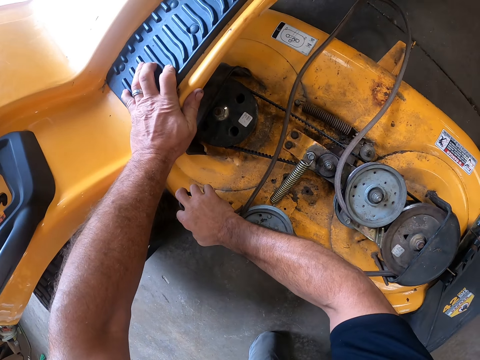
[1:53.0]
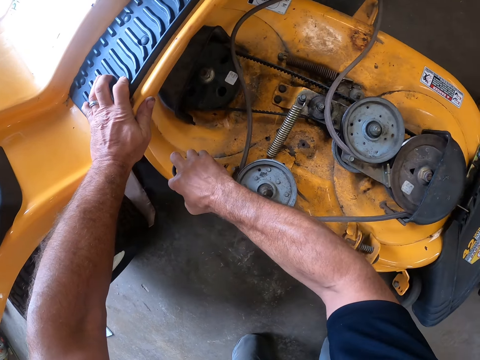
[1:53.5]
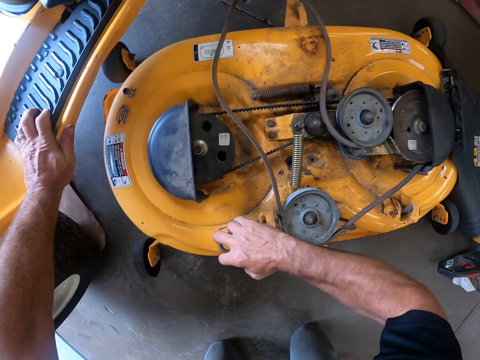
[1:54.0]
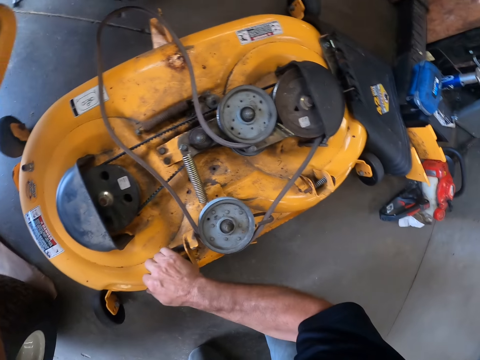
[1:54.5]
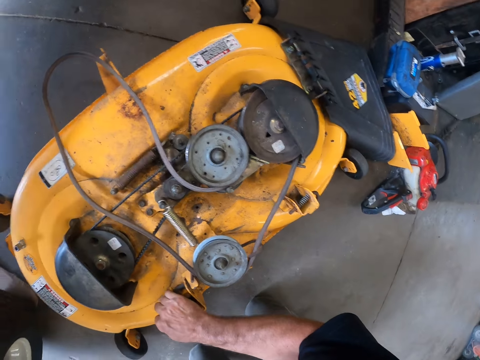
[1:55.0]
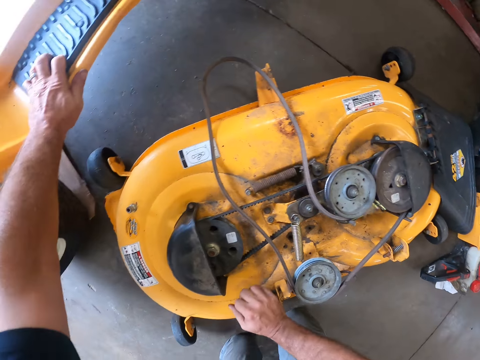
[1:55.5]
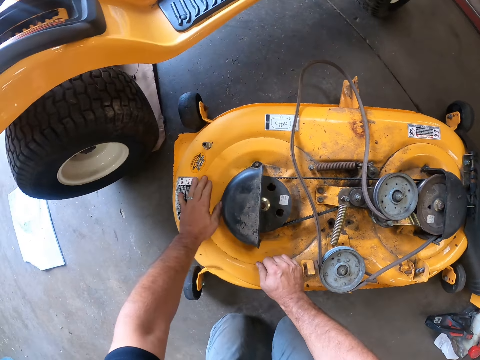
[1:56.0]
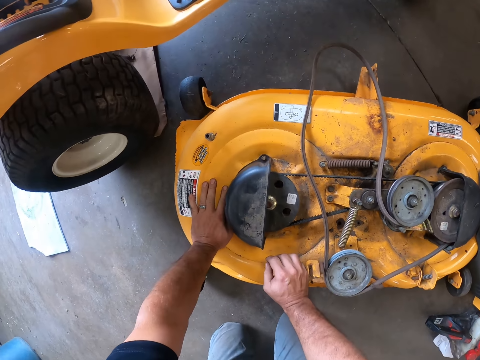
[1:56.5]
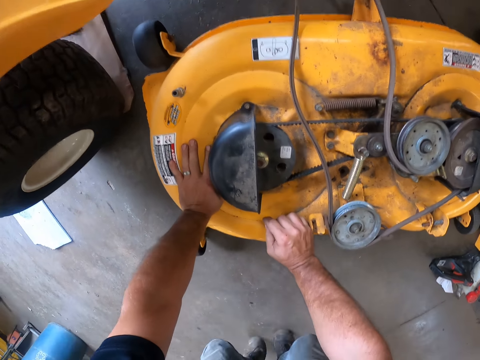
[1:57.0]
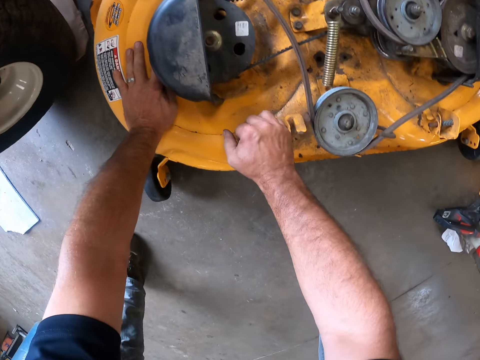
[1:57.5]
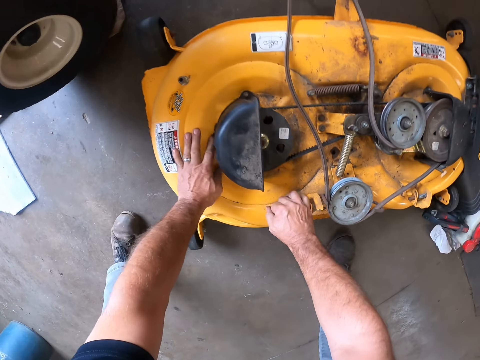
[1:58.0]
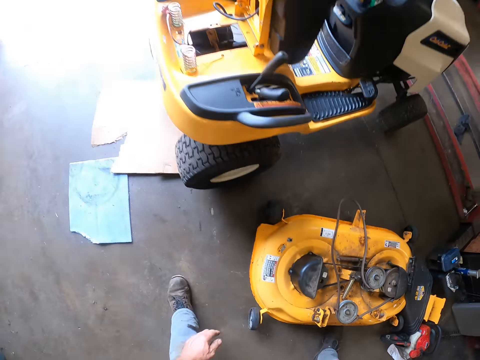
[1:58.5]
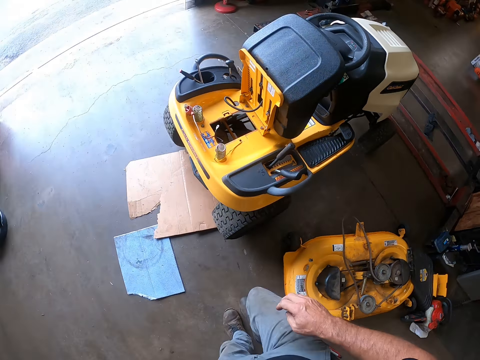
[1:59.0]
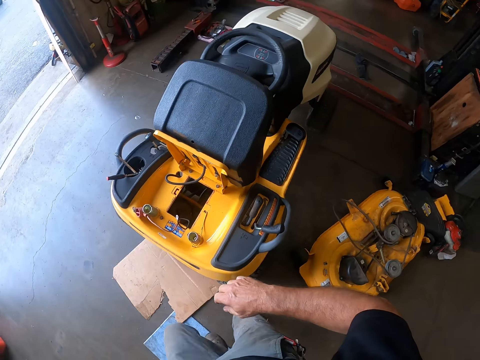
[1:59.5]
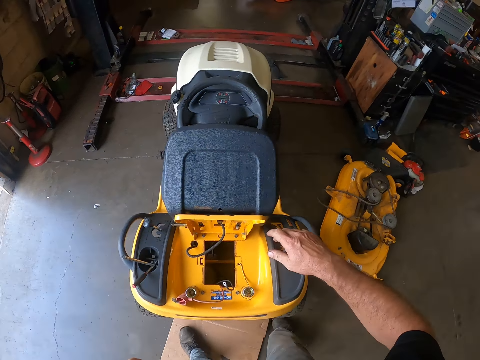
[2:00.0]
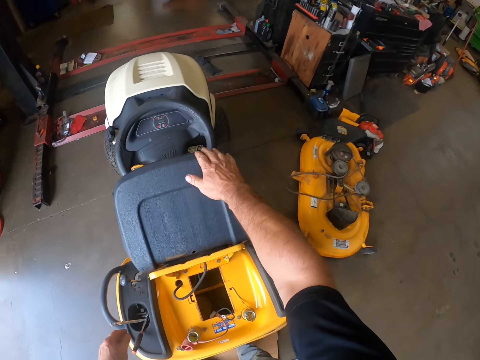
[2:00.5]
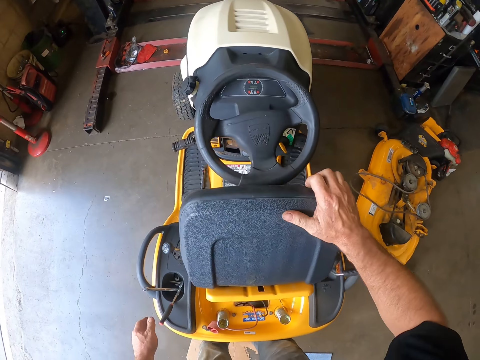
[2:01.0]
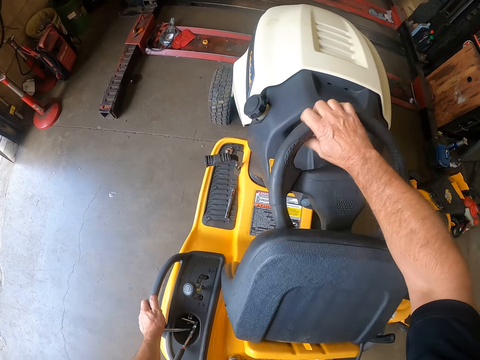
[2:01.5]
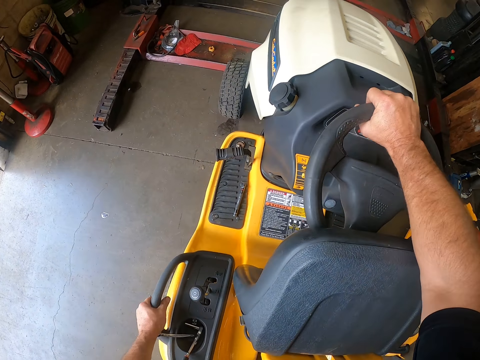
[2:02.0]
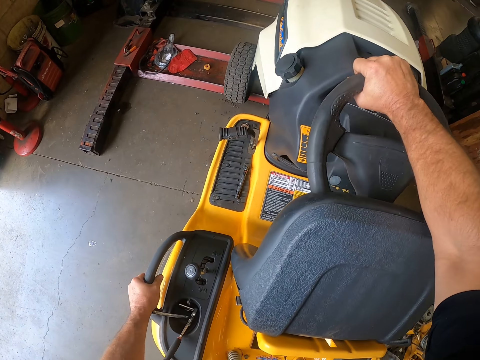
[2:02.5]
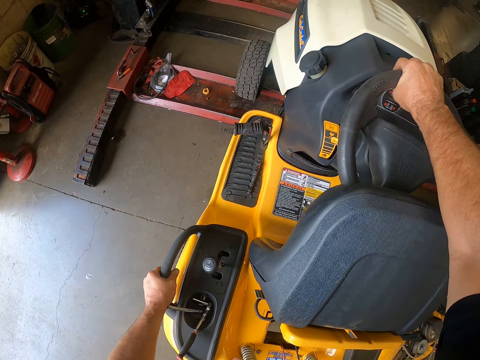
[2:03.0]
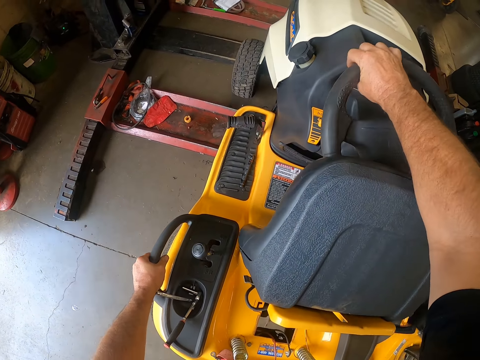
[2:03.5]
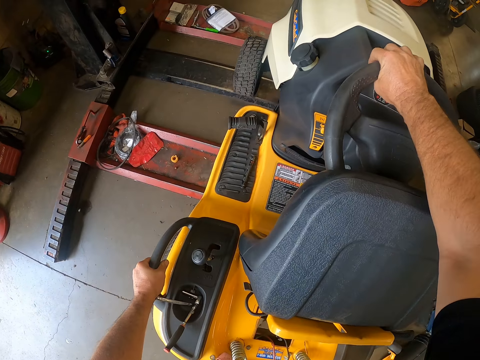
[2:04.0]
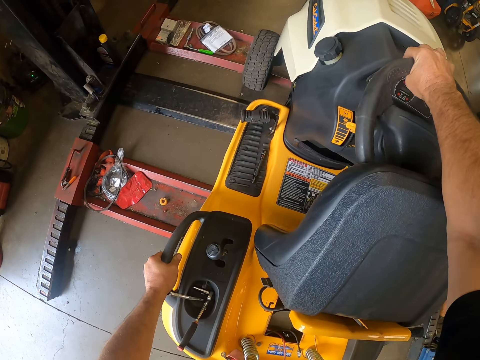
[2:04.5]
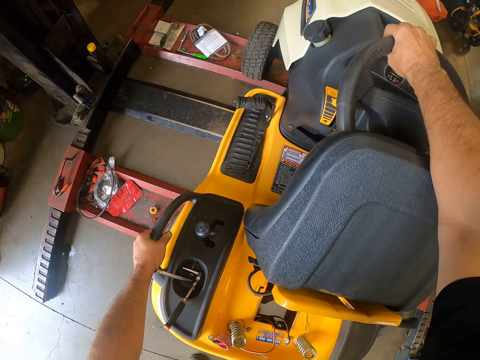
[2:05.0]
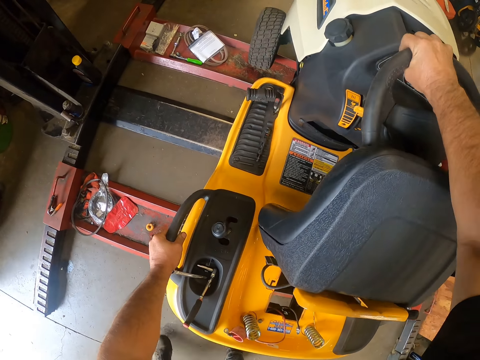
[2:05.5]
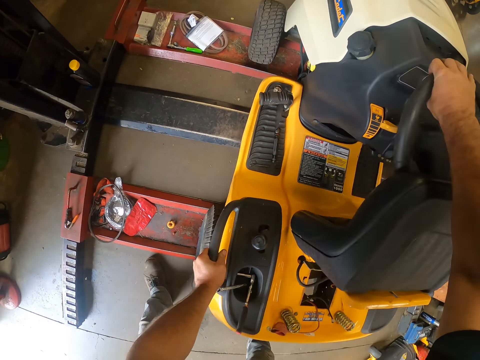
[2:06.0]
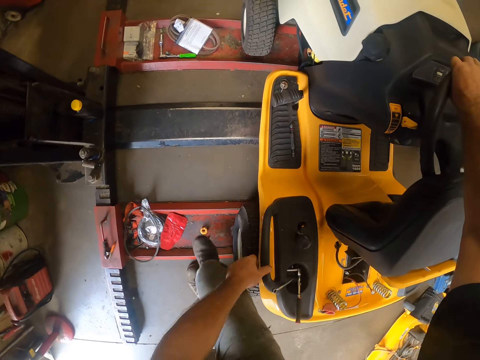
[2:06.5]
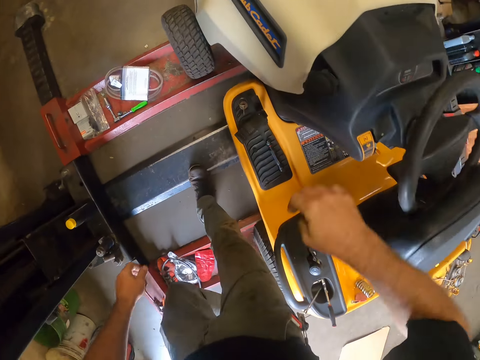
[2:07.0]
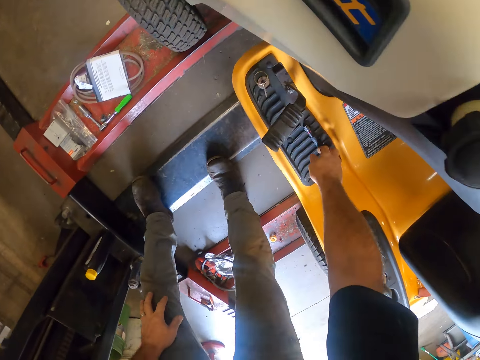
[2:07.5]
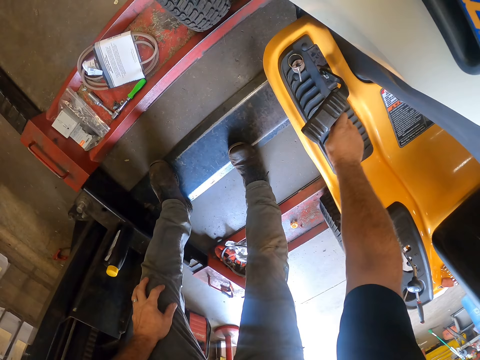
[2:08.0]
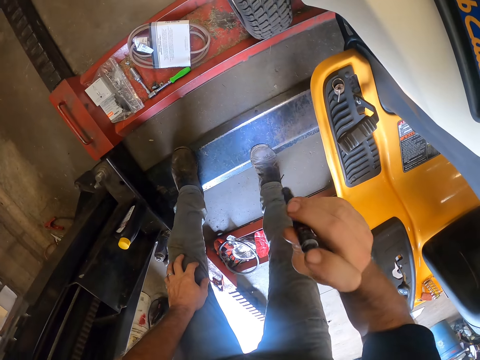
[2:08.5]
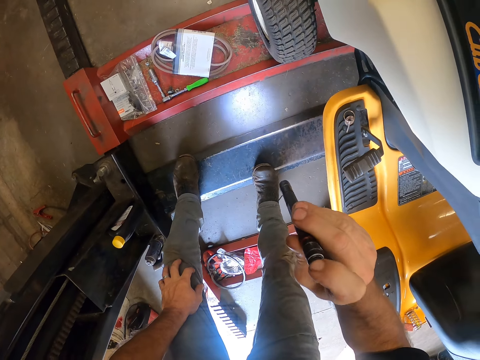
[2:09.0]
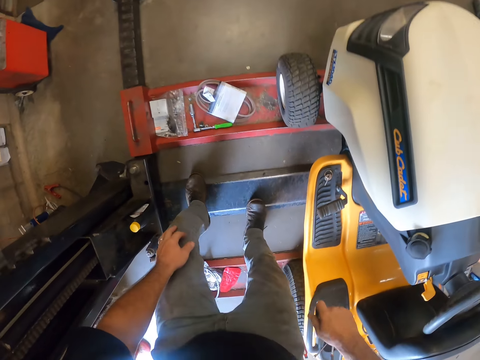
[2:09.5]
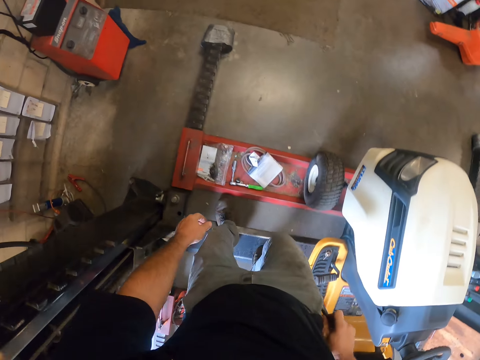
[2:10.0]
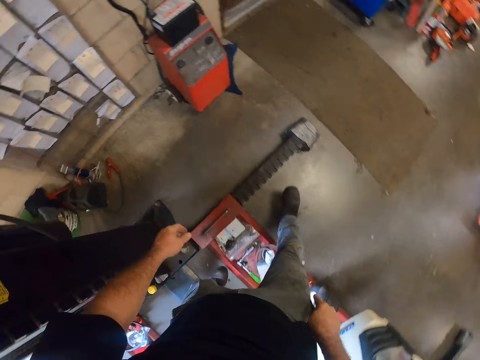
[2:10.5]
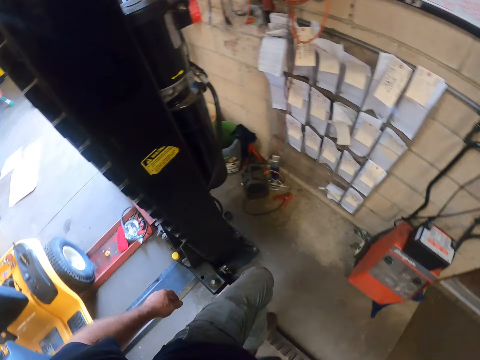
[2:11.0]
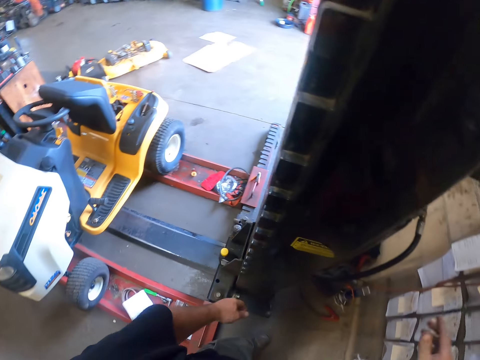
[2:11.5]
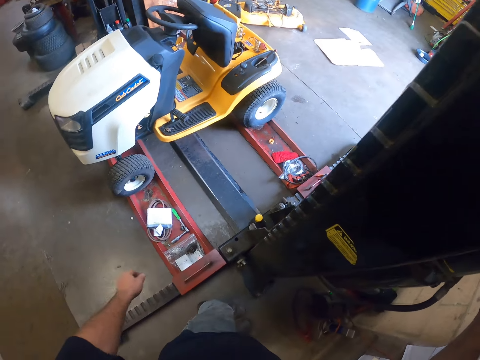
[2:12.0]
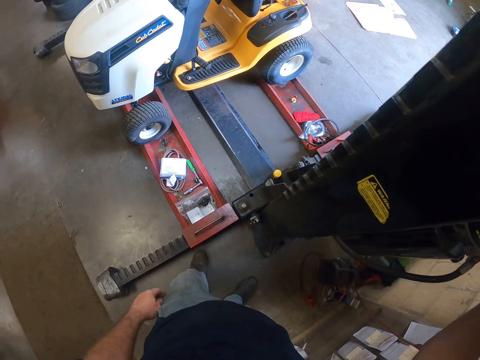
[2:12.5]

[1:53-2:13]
The camera wearer pulls a deck. They pull the deck again. They move the automobile back to its rack. They walk around the workshop. They take a torch light from the automobile. They turn on the torch light. They walk around the workshop.

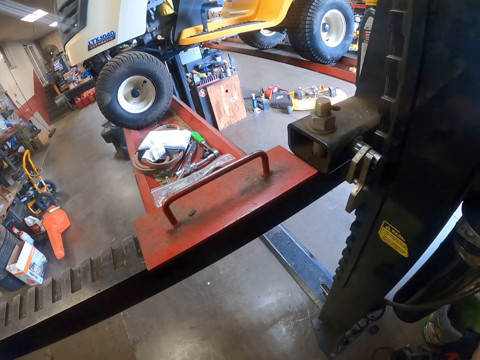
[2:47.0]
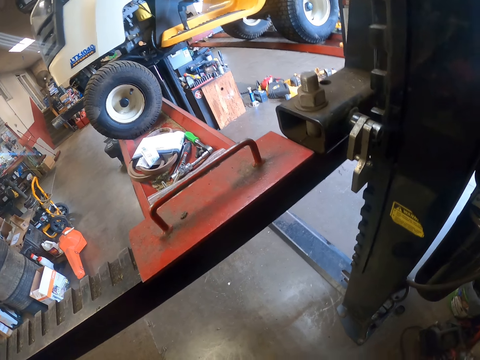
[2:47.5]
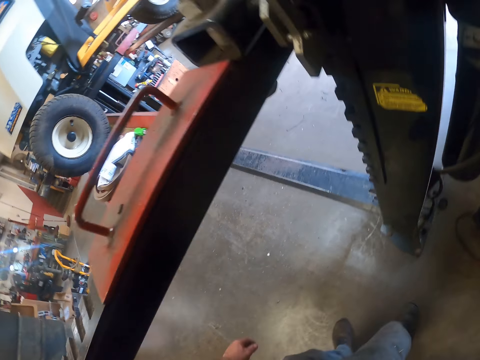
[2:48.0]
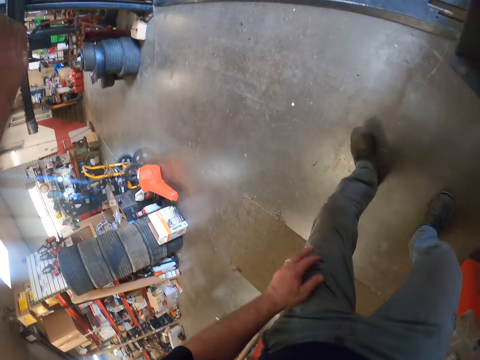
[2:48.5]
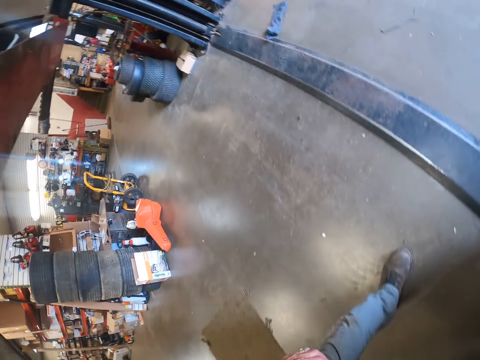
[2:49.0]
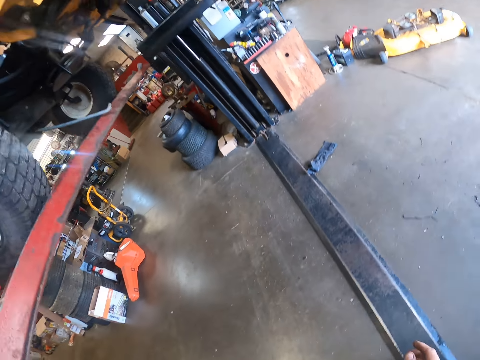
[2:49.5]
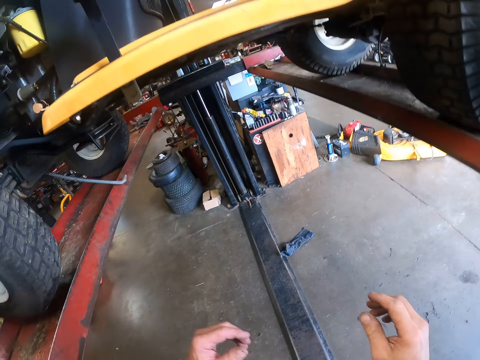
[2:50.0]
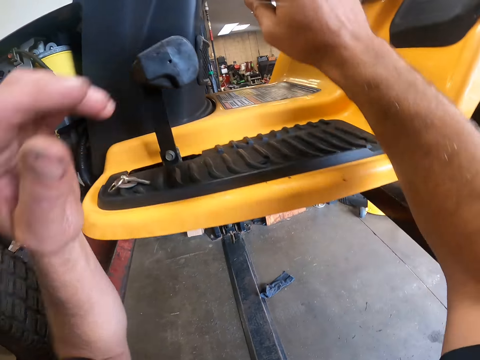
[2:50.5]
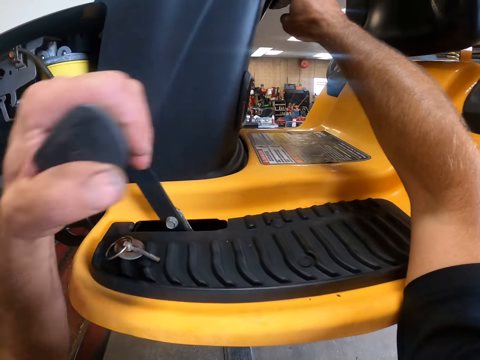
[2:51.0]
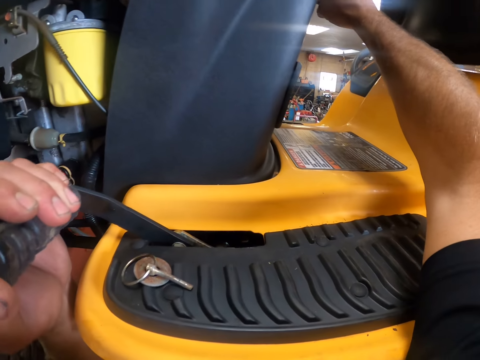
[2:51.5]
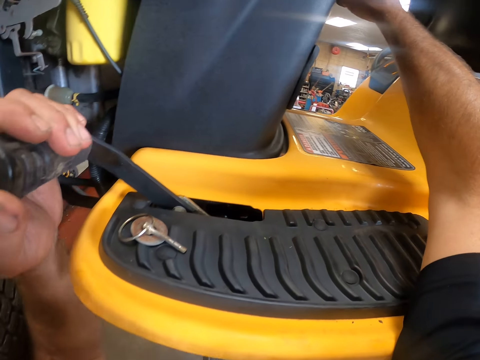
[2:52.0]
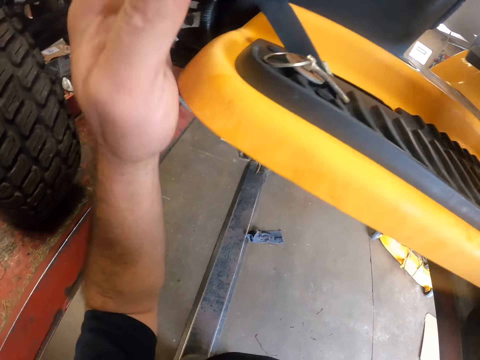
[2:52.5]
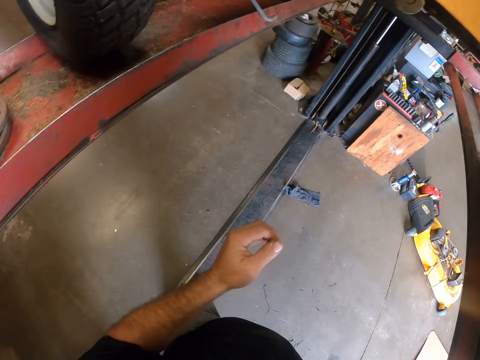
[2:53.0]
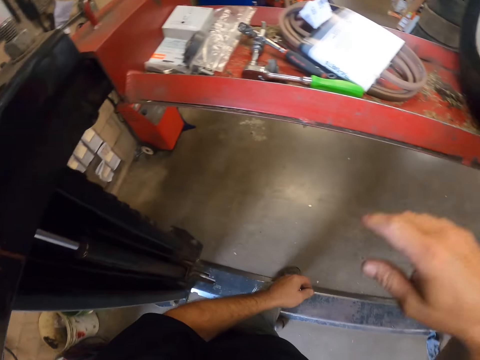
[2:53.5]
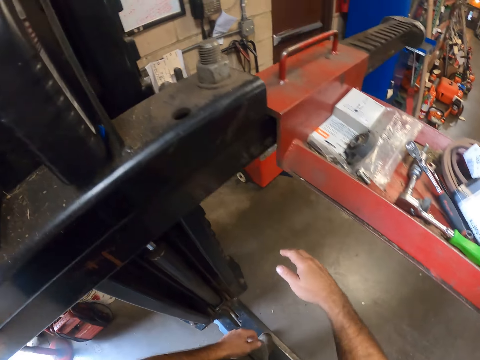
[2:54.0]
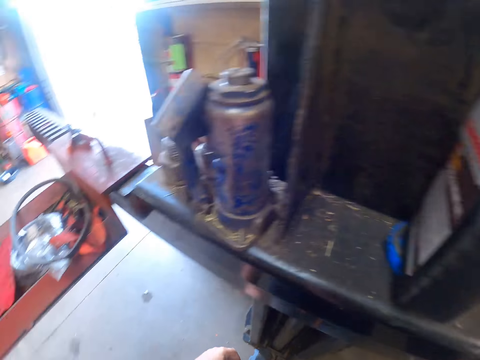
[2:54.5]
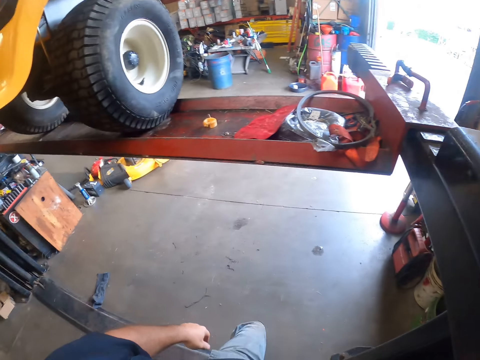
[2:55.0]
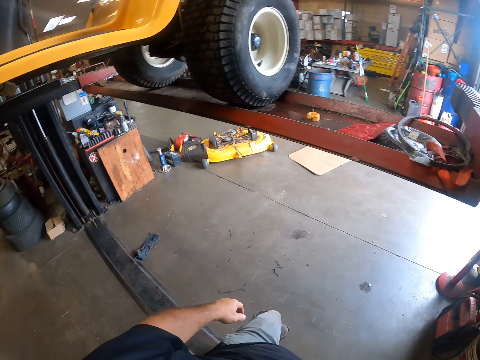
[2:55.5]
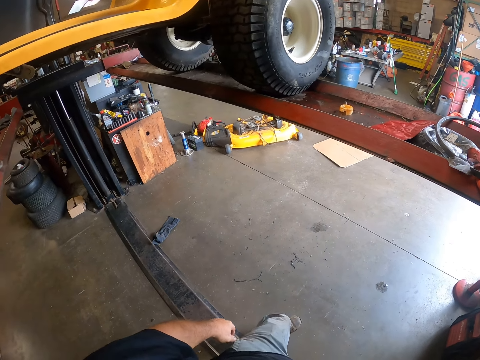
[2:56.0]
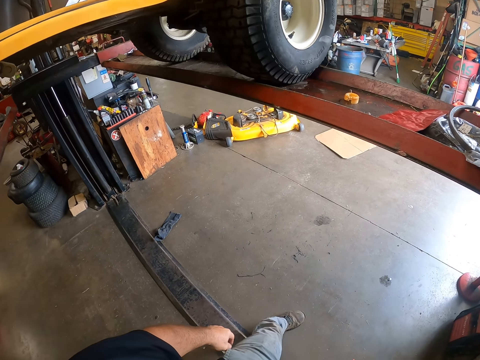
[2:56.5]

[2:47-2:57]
The camera wearer walks around the workshop. They move the brake lever on the automobile.
